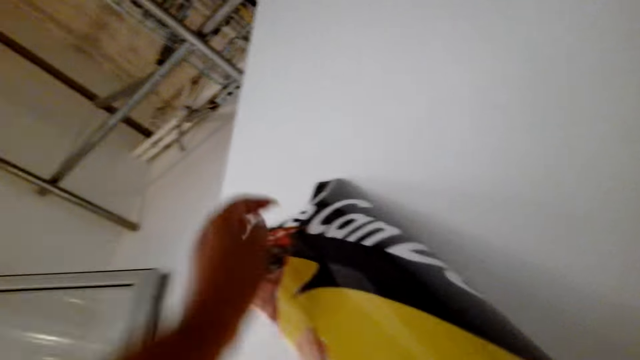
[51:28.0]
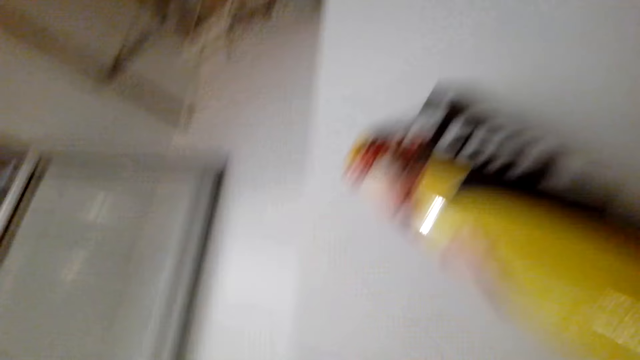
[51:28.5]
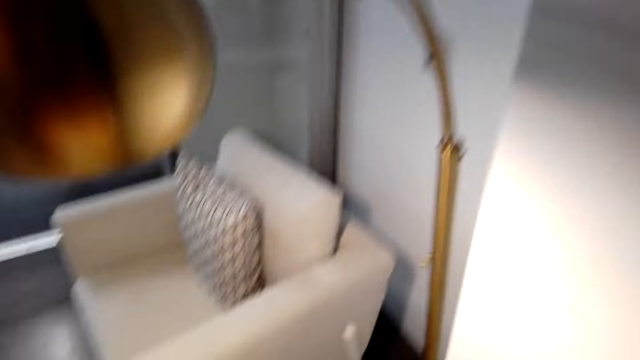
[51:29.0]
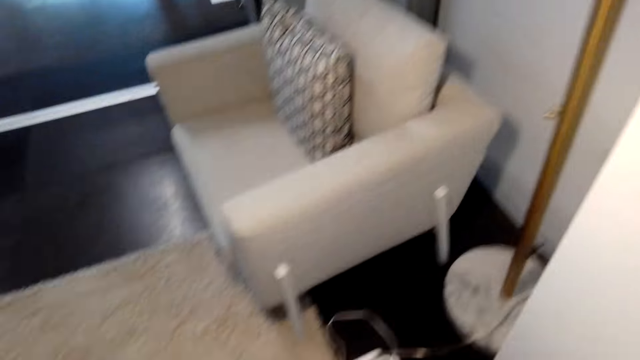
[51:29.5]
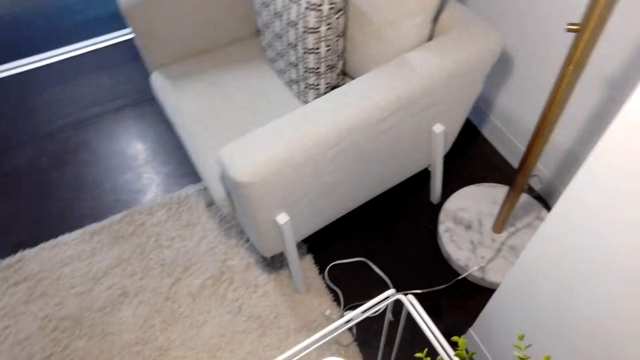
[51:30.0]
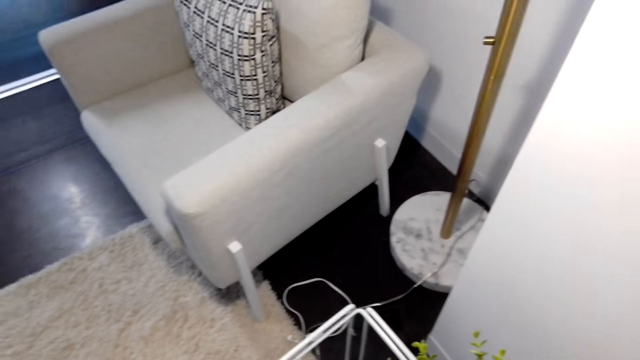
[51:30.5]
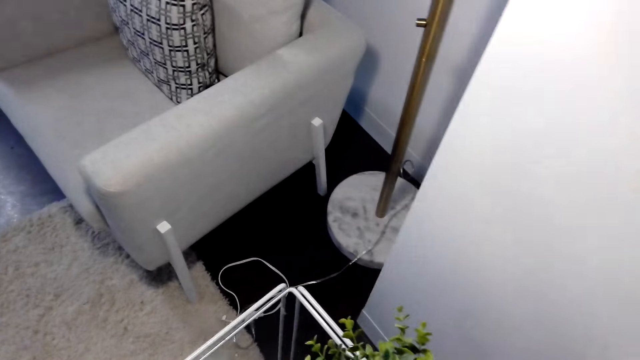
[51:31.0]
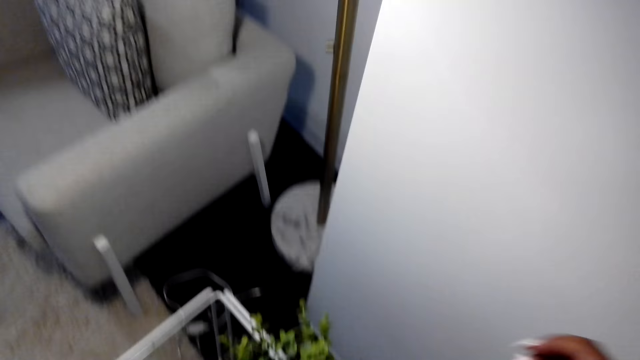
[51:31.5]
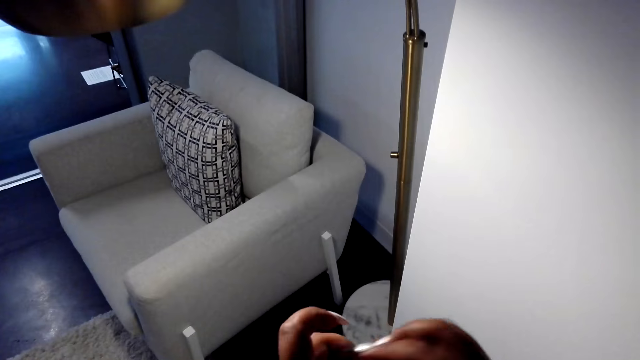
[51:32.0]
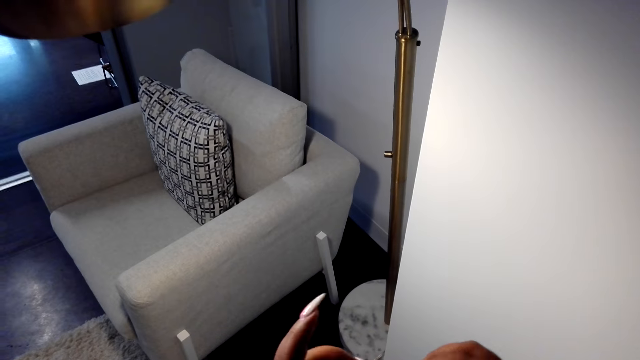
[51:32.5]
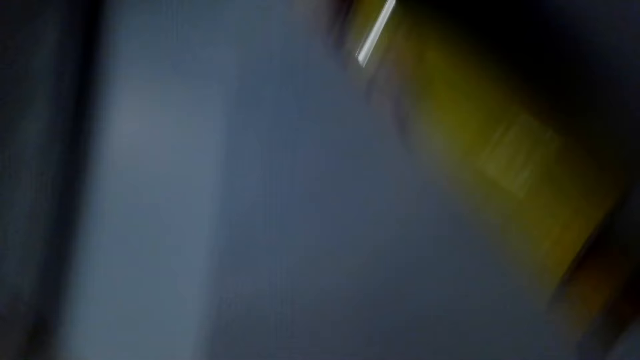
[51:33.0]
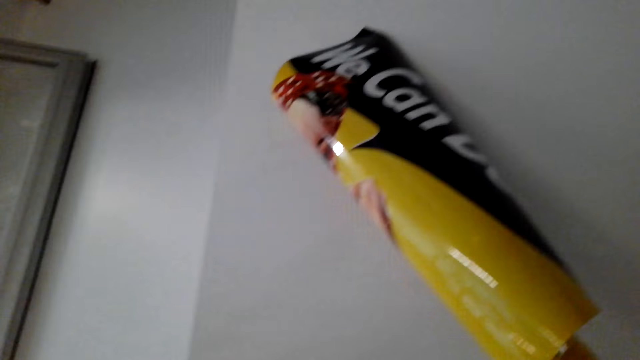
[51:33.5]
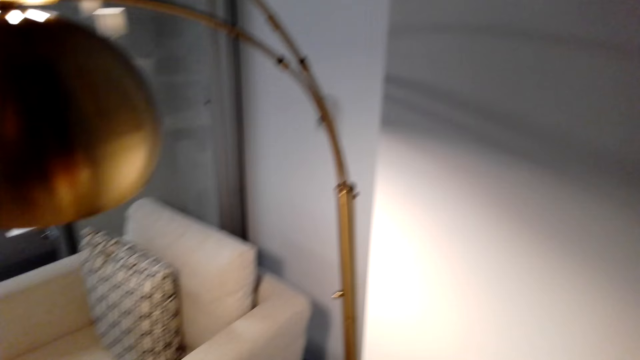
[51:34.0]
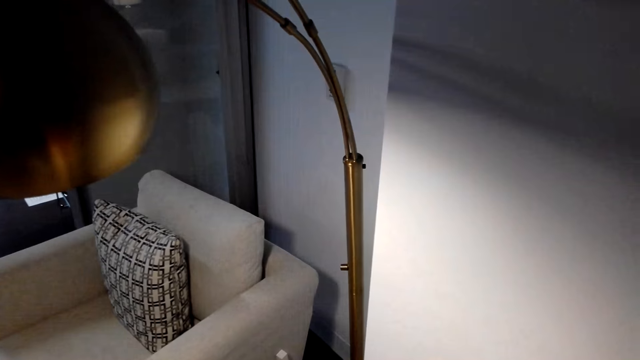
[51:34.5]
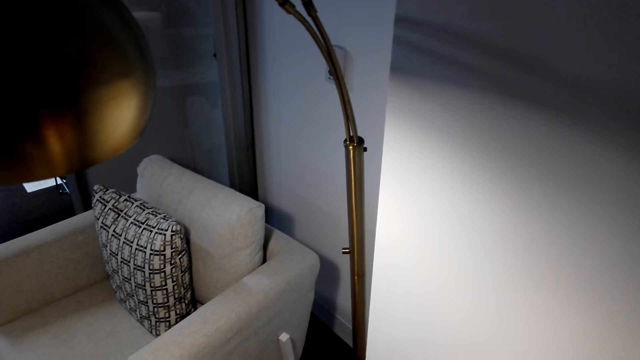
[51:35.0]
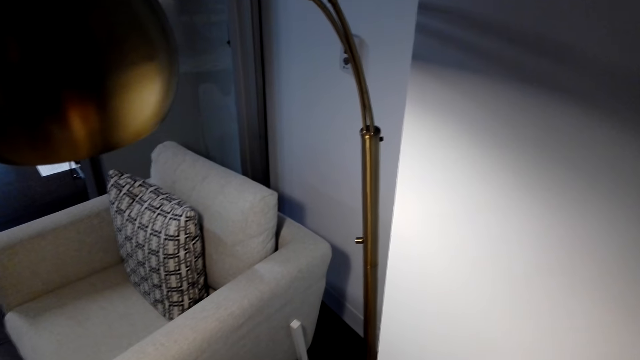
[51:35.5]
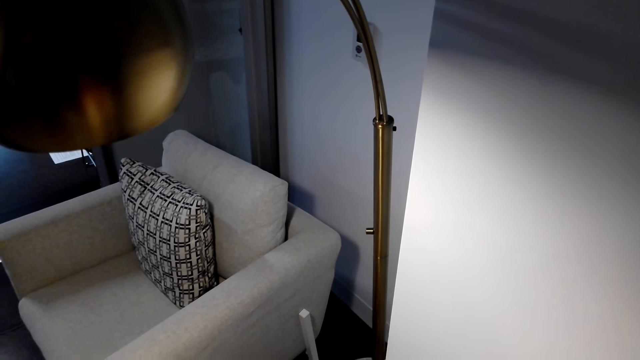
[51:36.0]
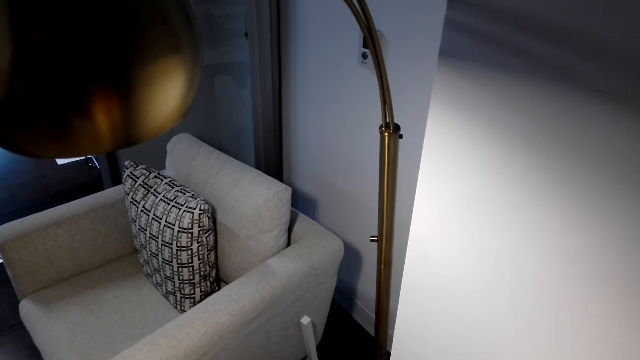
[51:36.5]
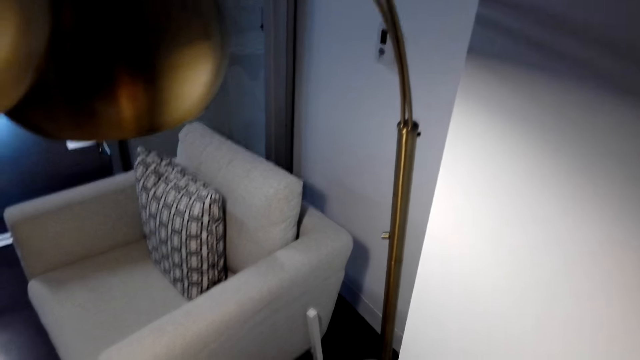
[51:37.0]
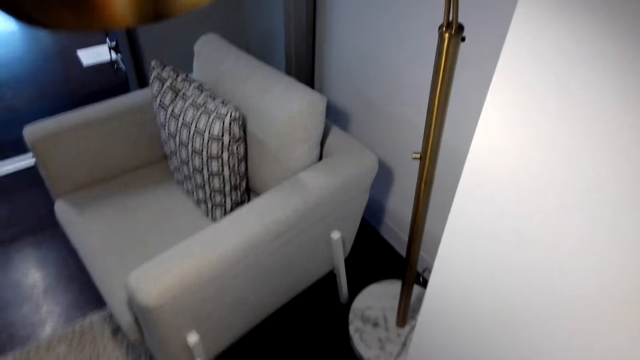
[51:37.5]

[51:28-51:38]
The camera wearer cuts tape. They do something.

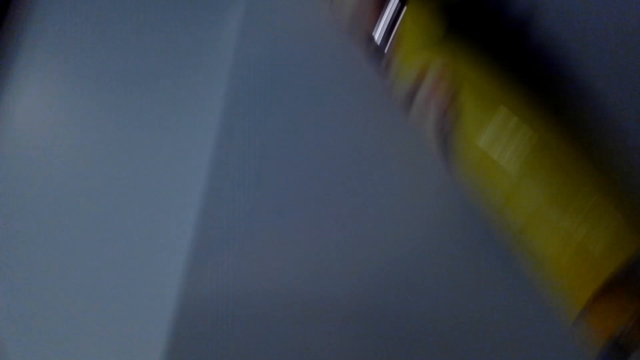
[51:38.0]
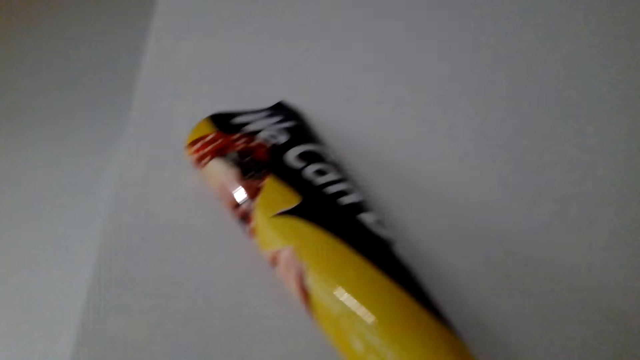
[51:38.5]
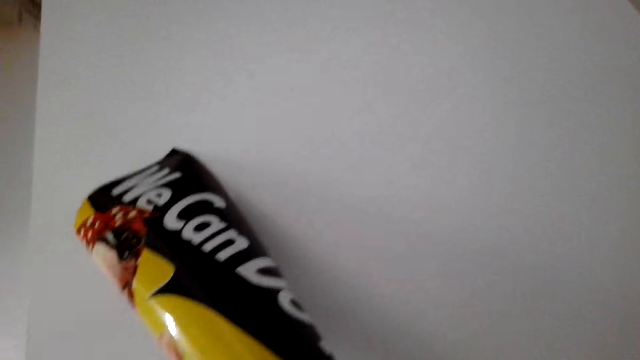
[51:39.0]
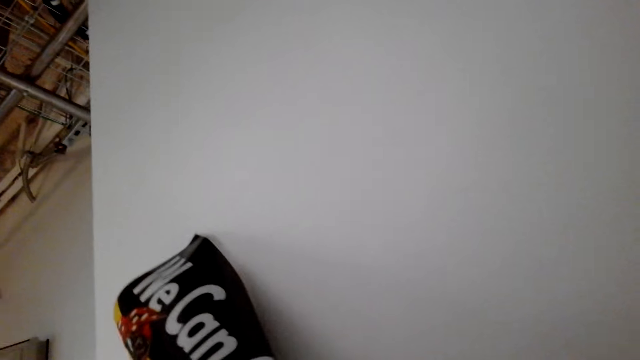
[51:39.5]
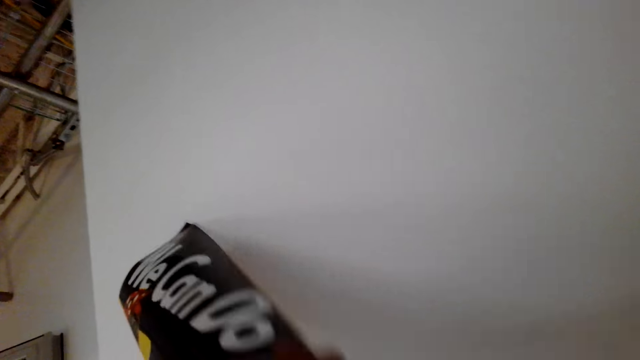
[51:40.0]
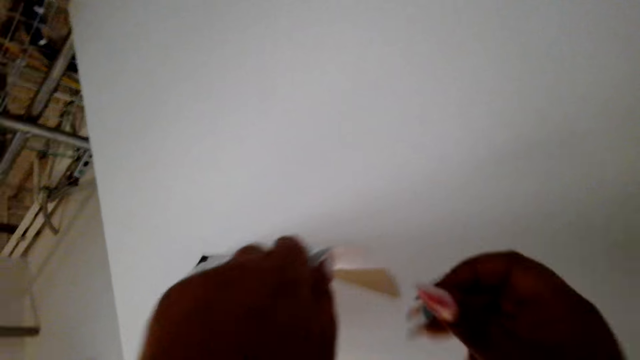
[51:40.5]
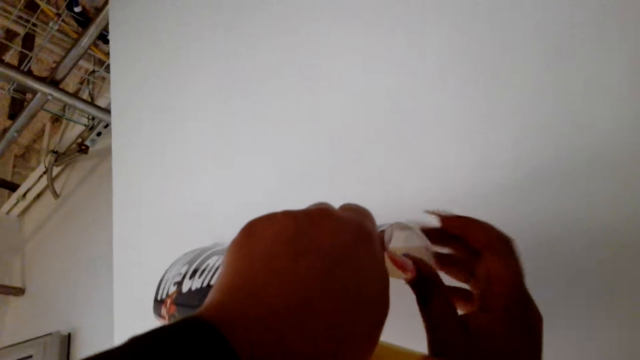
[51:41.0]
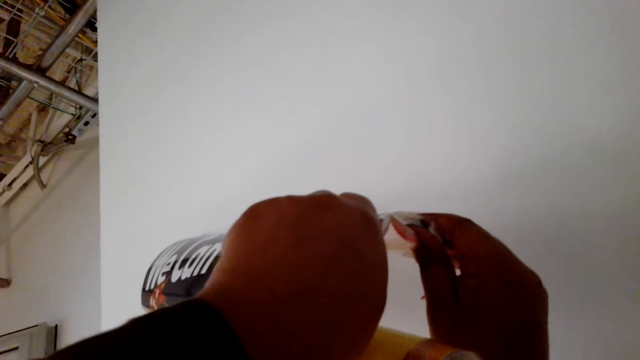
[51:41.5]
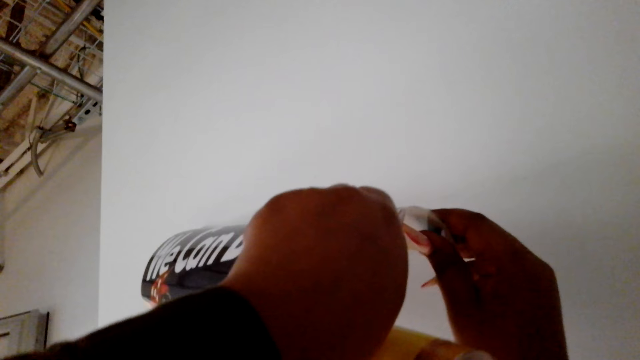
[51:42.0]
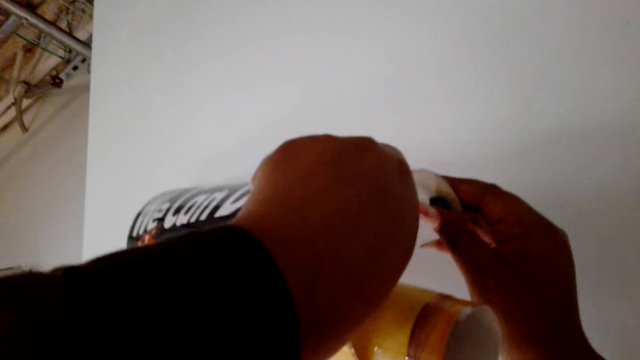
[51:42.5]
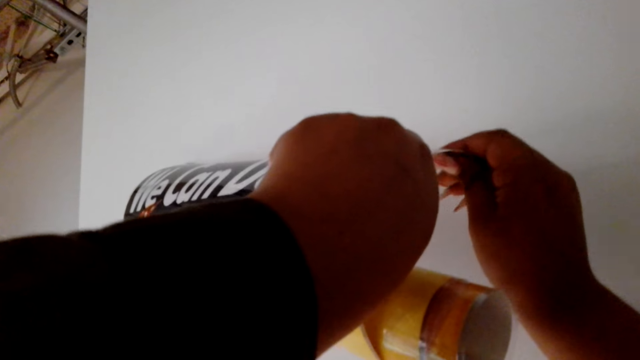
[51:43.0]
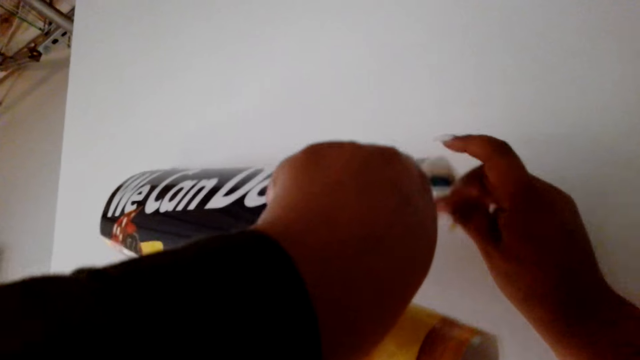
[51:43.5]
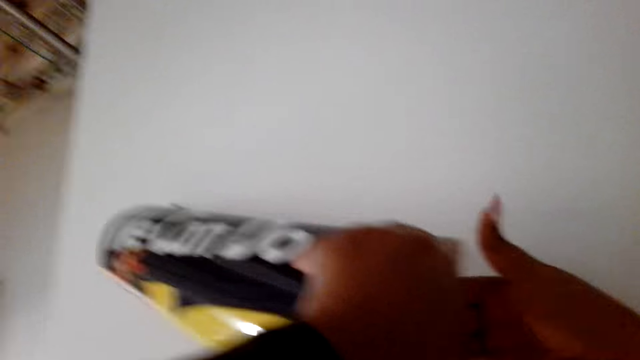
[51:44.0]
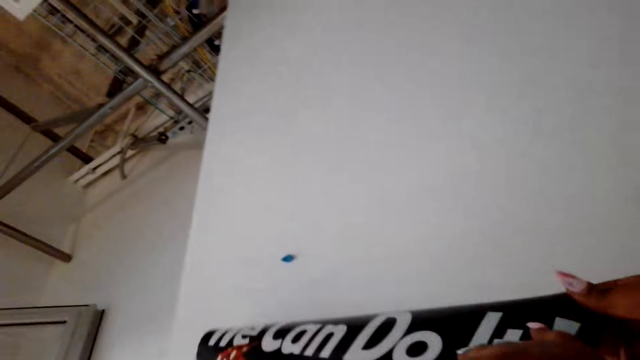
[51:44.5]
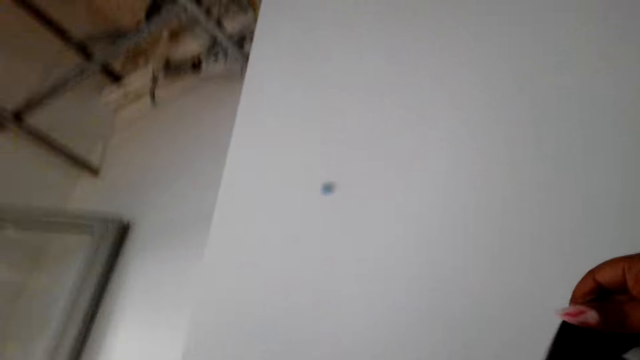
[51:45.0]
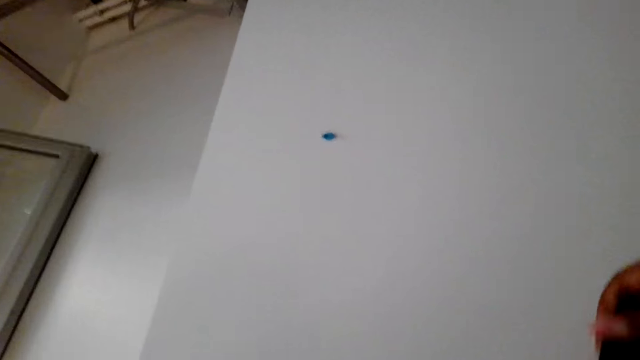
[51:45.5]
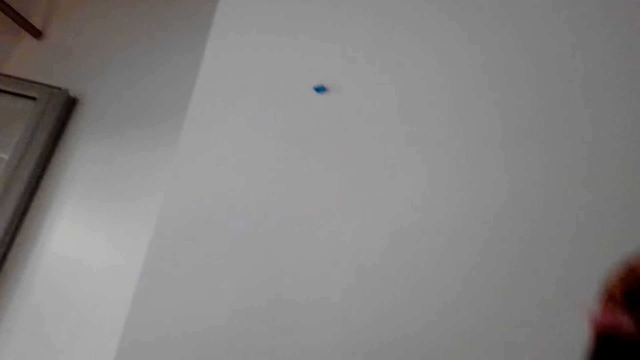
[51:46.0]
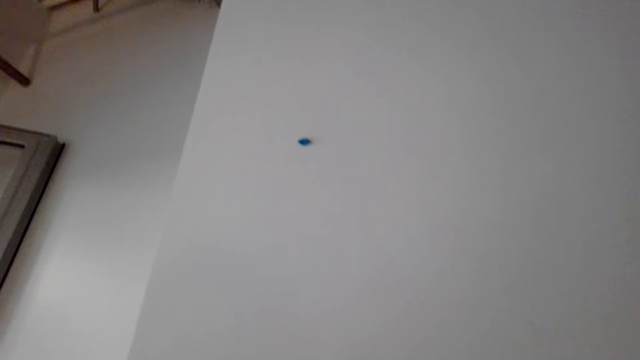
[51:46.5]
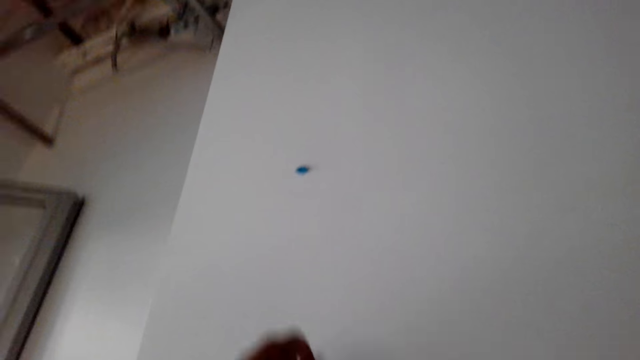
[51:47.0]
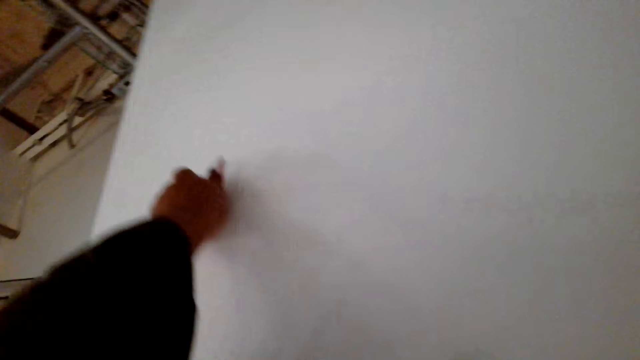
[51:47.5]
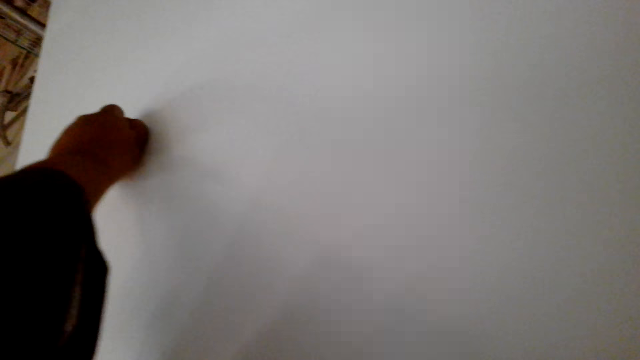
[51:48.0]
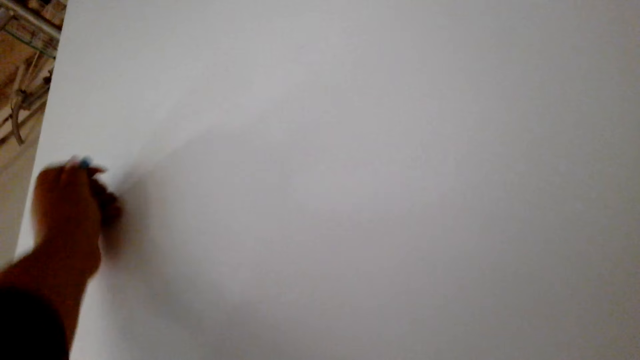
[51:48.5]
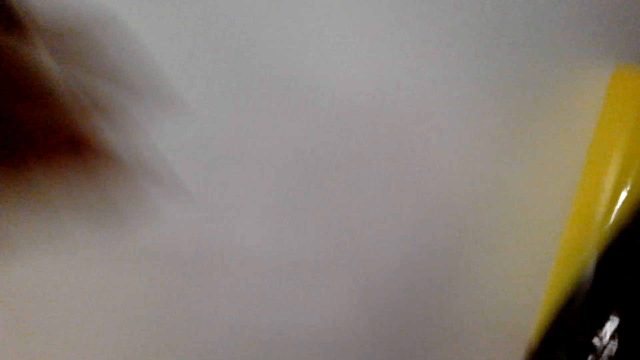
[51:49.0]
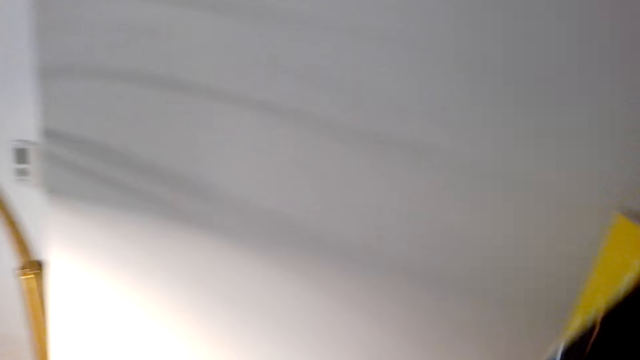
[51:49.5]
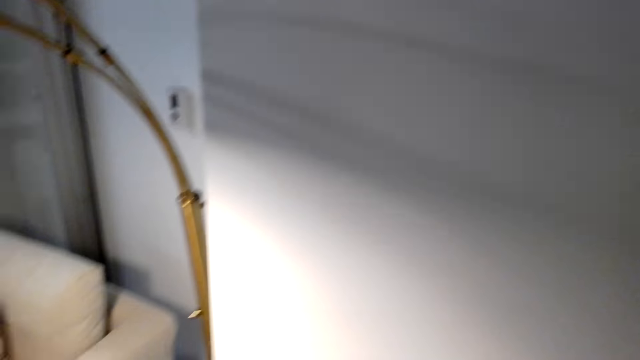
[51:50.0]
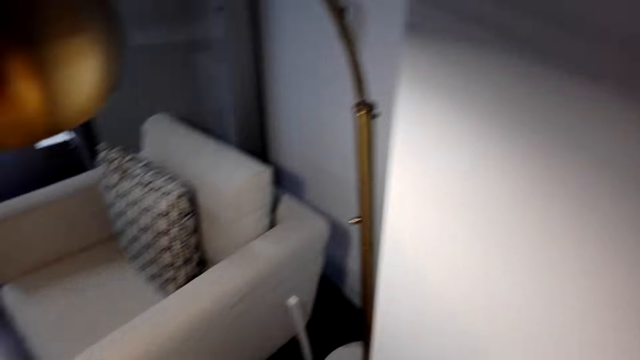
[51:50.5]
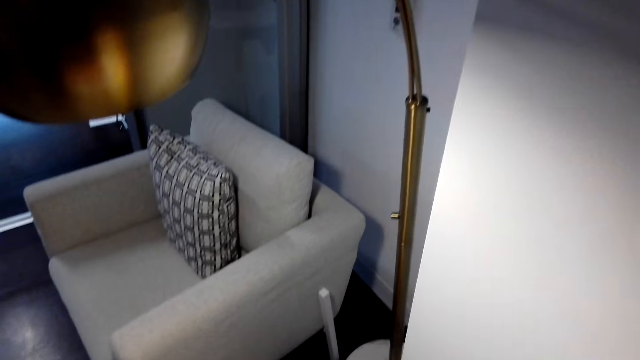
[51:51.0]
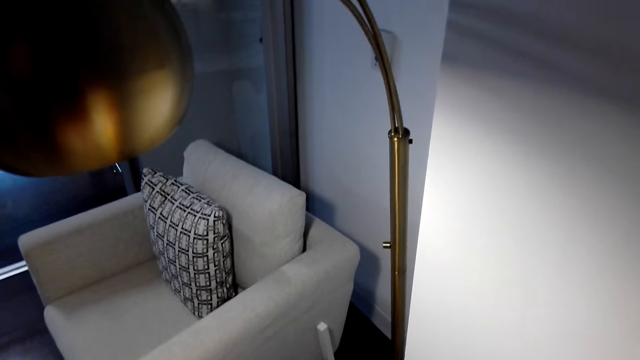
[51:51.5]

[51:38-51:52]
The camera wearer holds the picture. They put tape on the chart. They remove tape on the wall.
